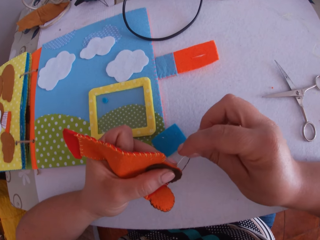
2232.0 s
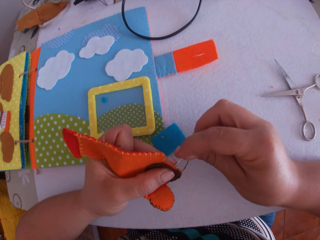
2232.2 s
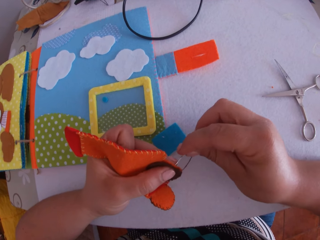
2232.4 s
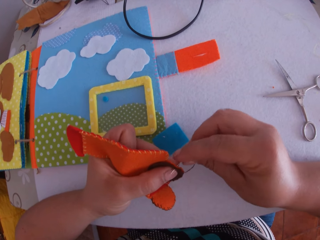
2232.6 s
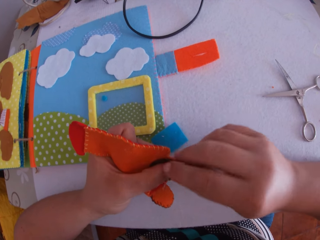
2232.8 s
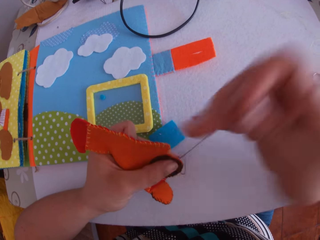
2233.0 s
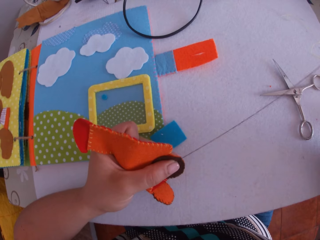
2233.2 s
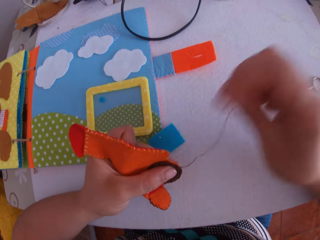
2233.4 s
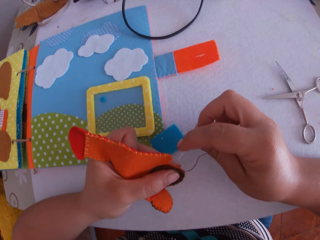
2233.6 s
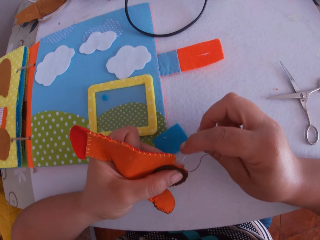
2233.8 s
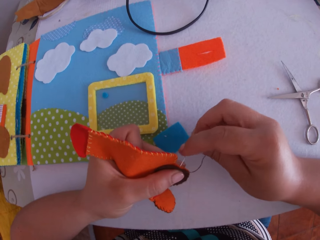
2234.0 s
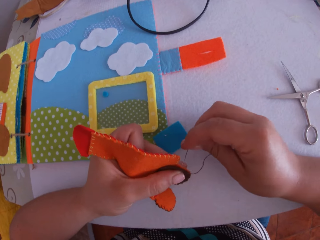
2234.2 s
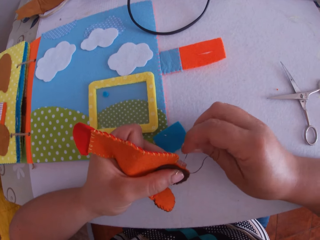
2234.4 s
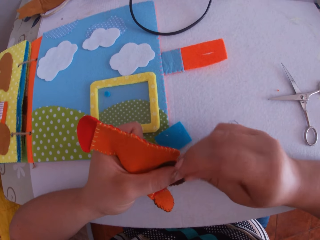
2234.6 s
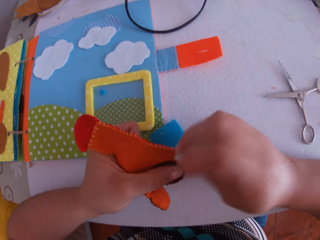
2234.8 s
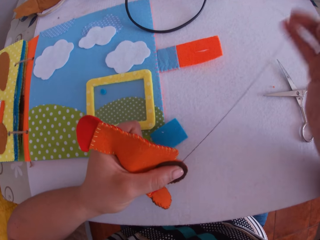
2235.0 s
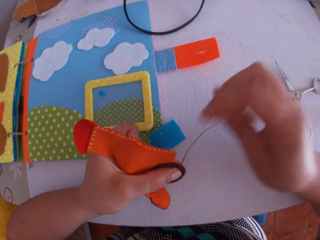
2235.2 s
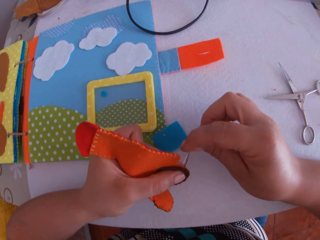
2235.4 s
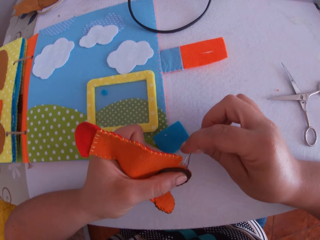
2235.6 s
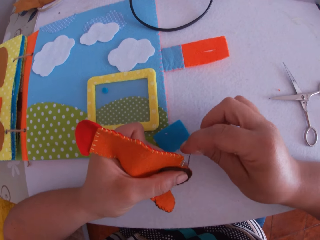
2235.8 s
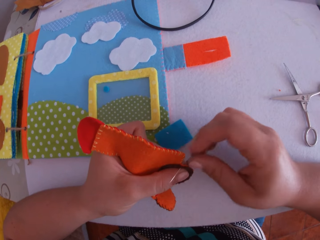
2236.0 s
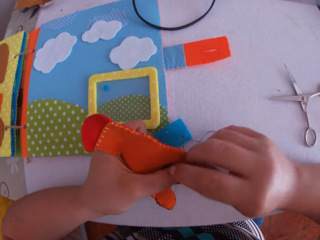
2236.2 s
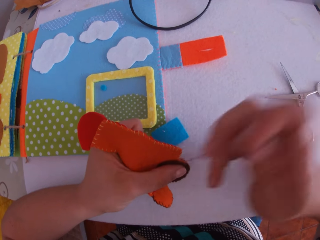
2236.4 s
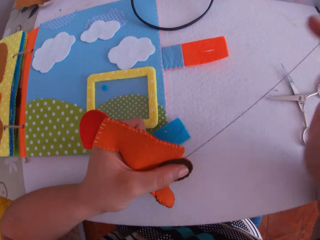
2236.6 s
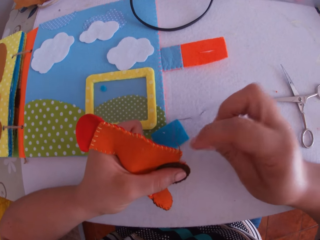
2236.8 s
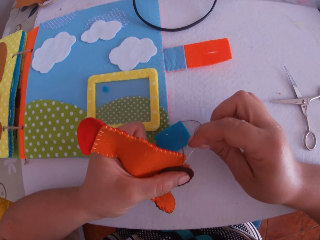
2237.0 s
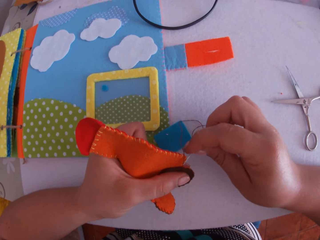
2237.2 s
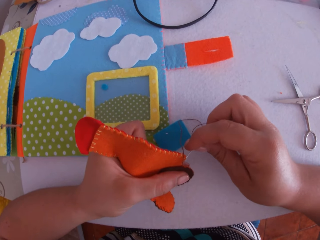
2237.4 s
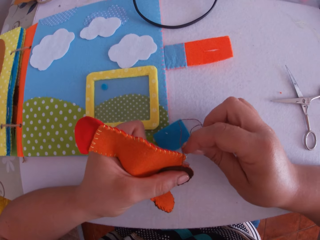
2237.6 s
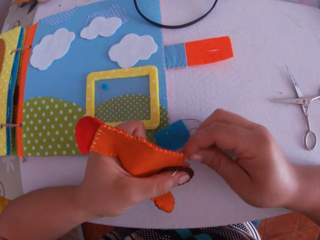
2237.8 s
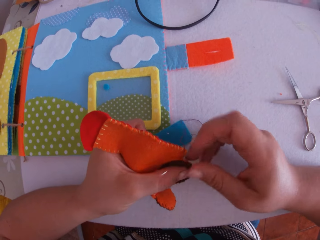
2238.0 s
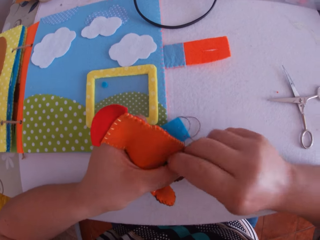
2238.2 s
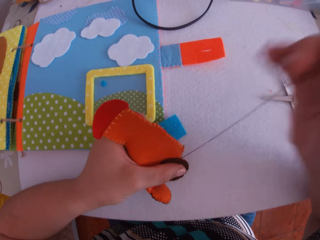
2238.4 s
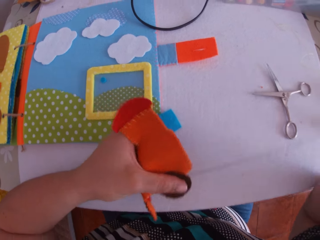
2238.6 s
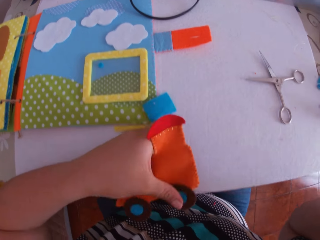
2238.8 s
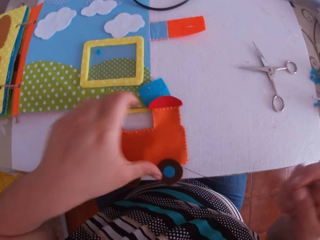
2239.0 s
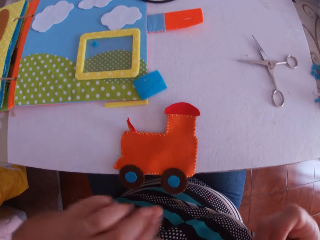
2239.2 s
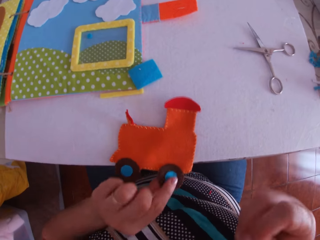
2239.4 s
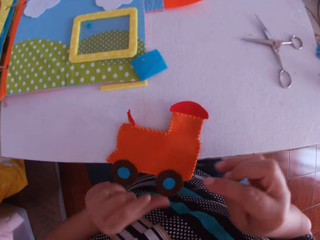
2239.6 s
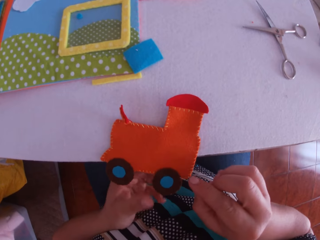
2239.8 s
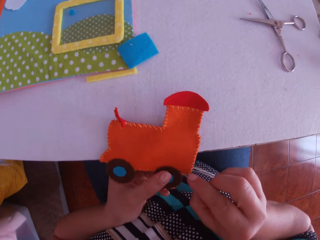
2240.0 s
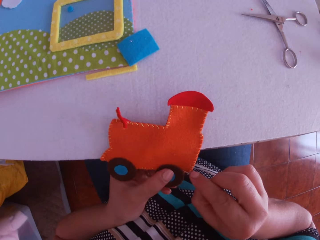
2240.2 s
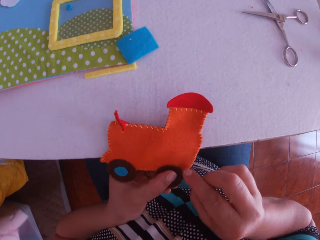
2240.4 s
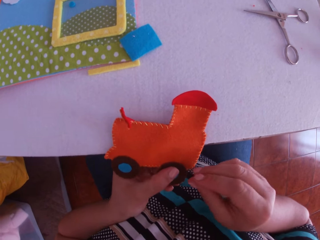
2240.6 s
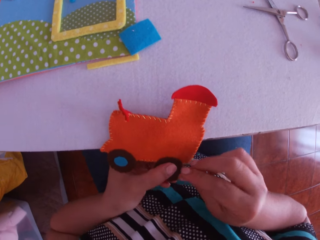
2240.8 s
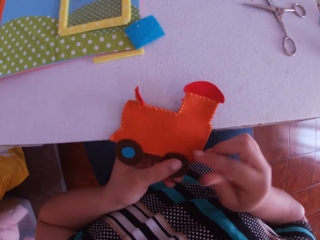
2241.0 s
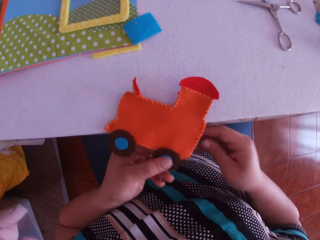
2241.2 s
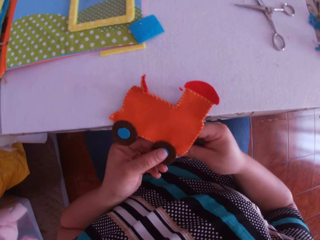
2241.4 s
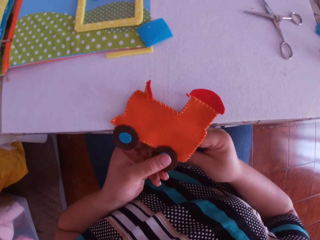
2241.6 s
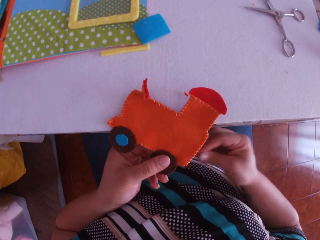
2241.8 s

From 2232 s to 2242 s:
The camera wearer sews a craft cloth on the craft toy with a needle. He pulls the thread. He sews the craft cloth on the craft toy with the needle. He pulls the thread. He sews the craft cloth on the craft toy with the needle. He pulls the thread. He sews the craft cloth on the craft toy with the needle. He pulls the thread. He places the crafted fabric on the table with his left hand. He holds the crafted fabric on the table with his left hand. He sews the craft cloth on the craft toy with the needle in his right hand.

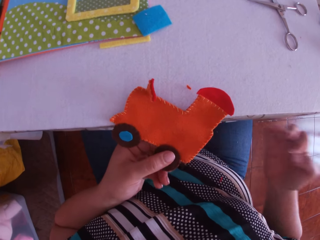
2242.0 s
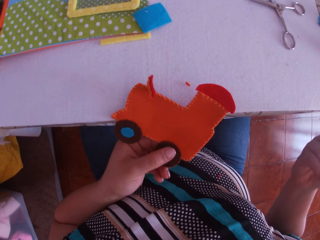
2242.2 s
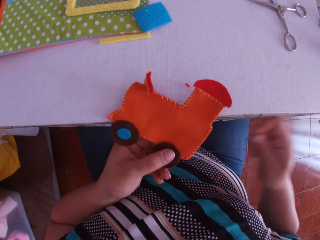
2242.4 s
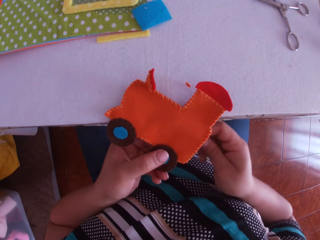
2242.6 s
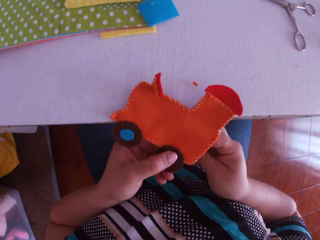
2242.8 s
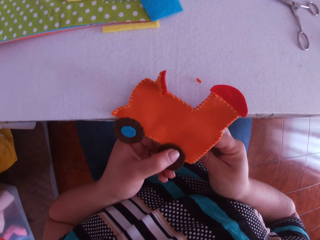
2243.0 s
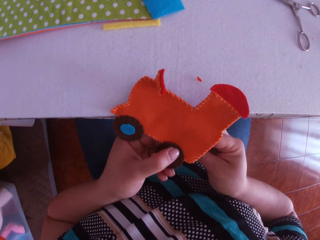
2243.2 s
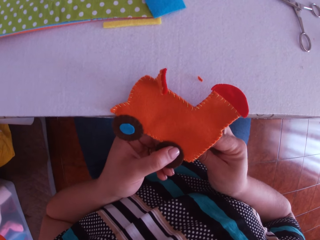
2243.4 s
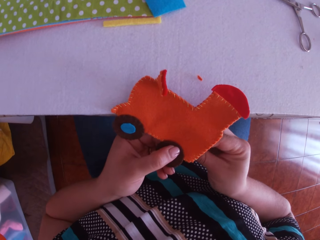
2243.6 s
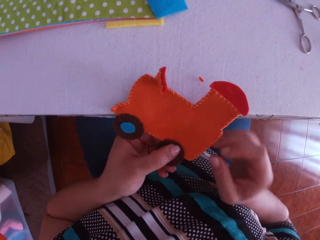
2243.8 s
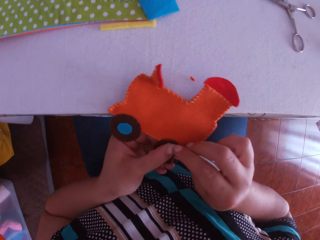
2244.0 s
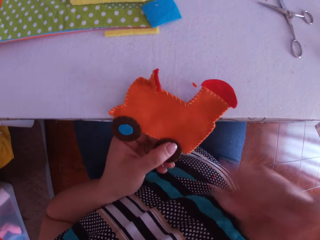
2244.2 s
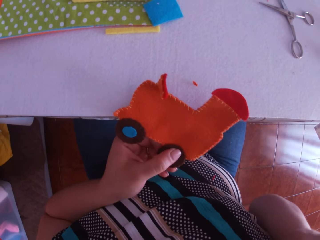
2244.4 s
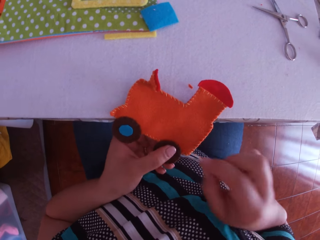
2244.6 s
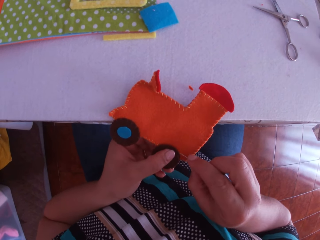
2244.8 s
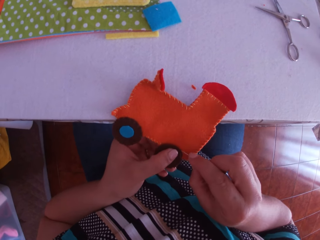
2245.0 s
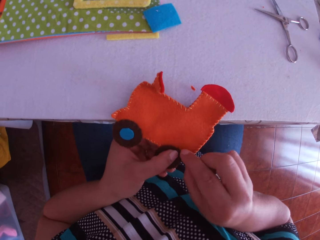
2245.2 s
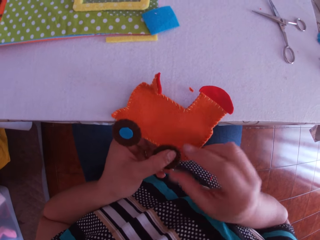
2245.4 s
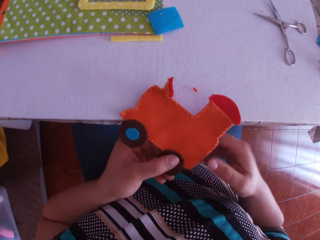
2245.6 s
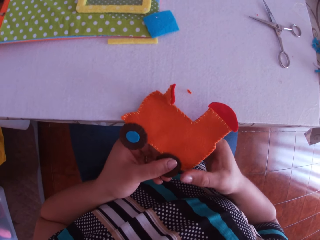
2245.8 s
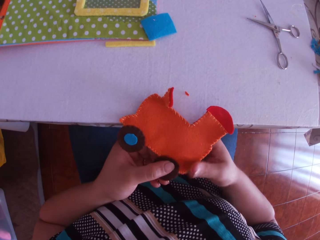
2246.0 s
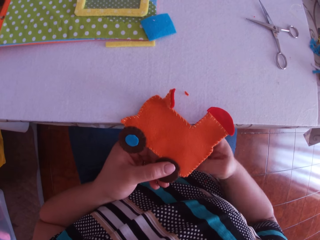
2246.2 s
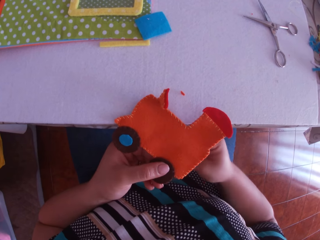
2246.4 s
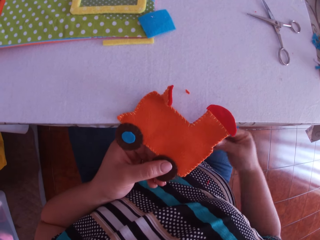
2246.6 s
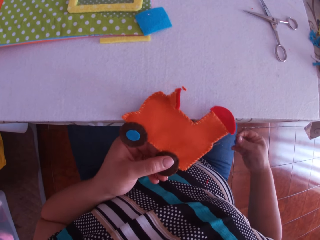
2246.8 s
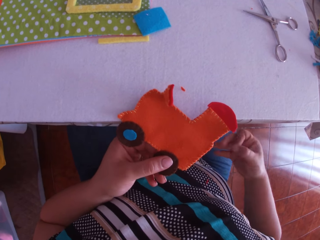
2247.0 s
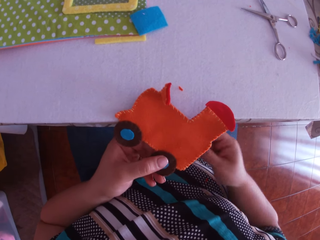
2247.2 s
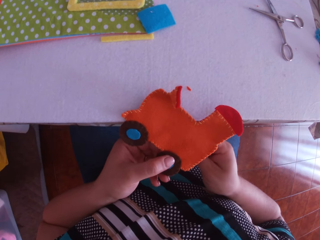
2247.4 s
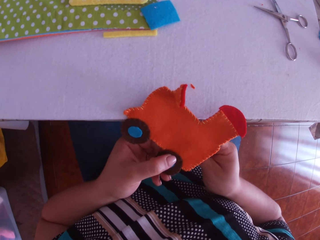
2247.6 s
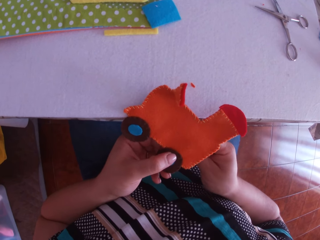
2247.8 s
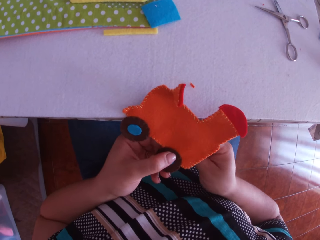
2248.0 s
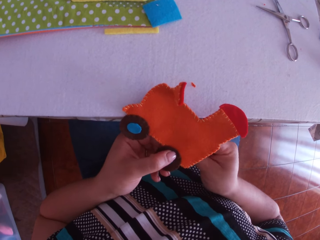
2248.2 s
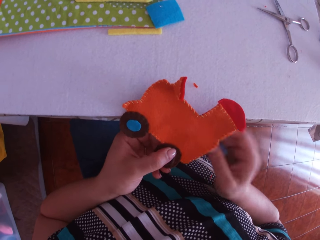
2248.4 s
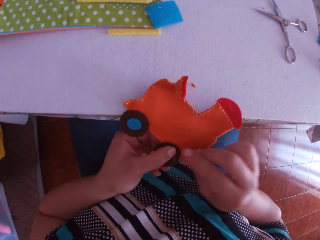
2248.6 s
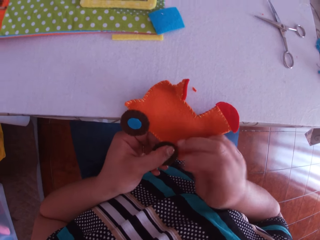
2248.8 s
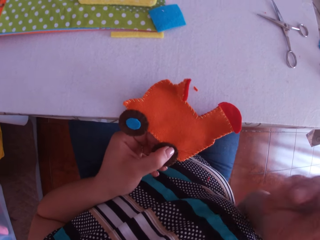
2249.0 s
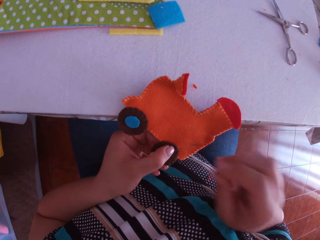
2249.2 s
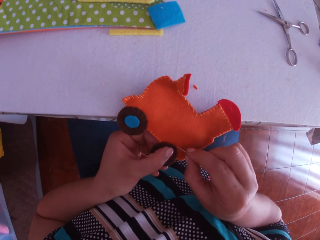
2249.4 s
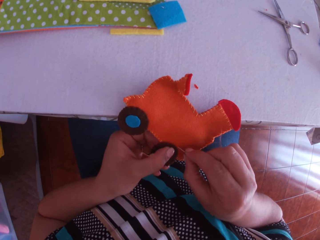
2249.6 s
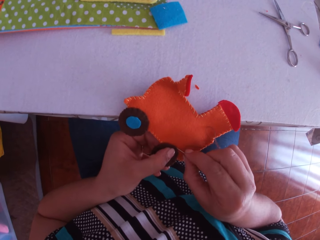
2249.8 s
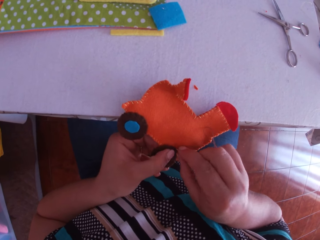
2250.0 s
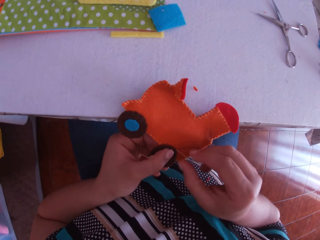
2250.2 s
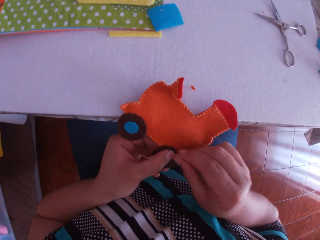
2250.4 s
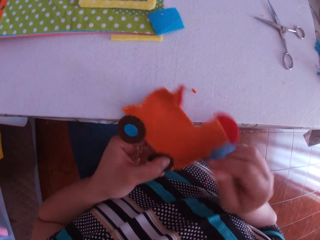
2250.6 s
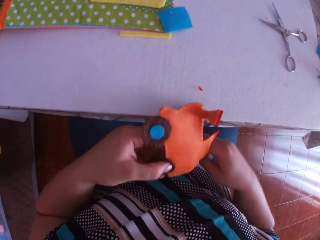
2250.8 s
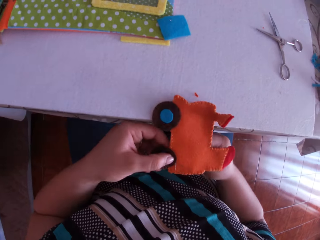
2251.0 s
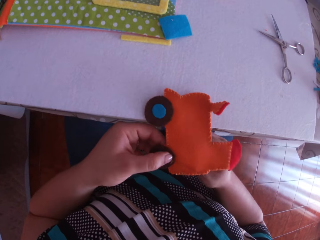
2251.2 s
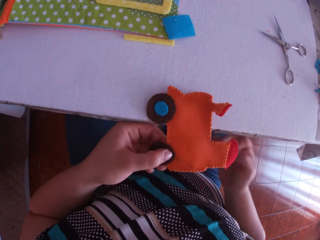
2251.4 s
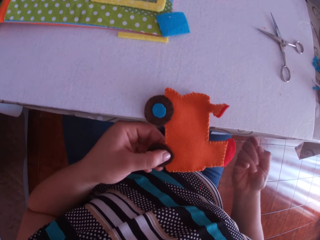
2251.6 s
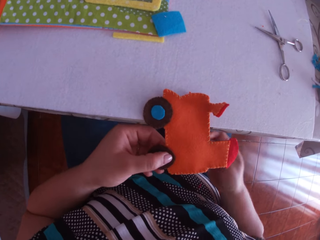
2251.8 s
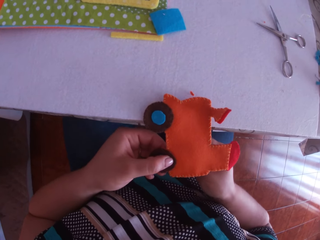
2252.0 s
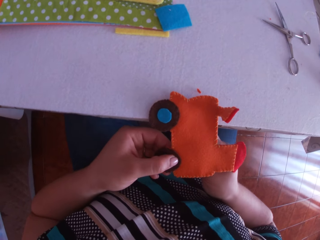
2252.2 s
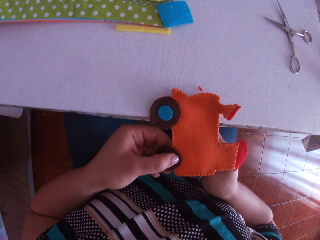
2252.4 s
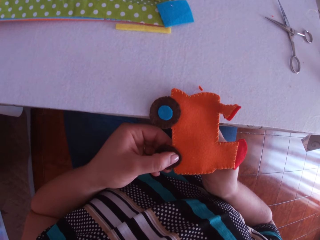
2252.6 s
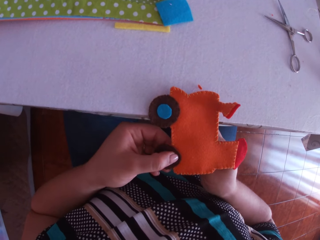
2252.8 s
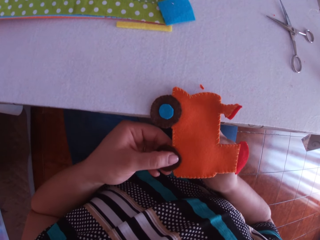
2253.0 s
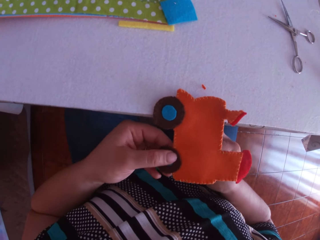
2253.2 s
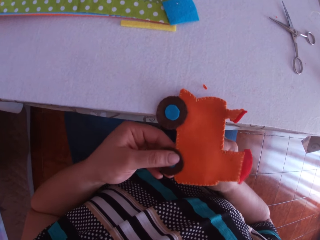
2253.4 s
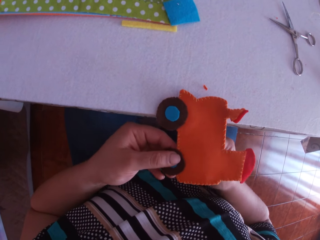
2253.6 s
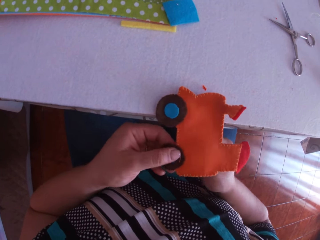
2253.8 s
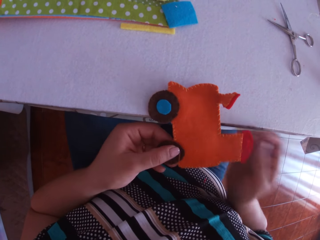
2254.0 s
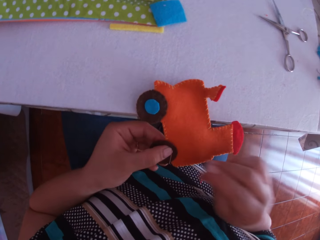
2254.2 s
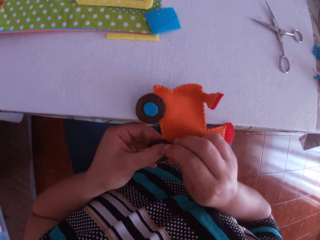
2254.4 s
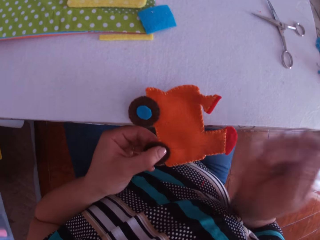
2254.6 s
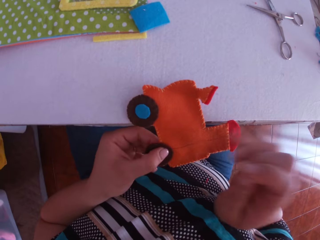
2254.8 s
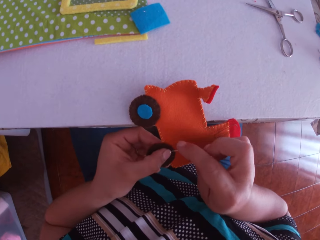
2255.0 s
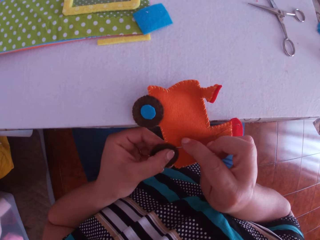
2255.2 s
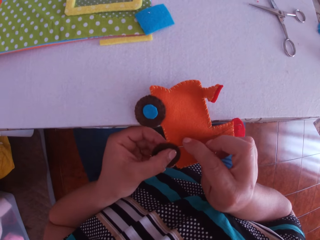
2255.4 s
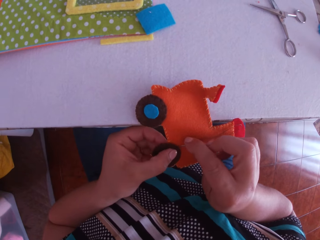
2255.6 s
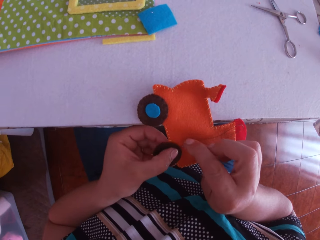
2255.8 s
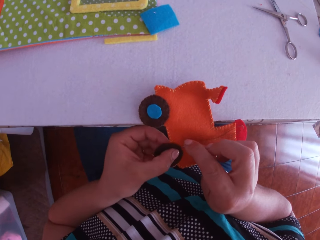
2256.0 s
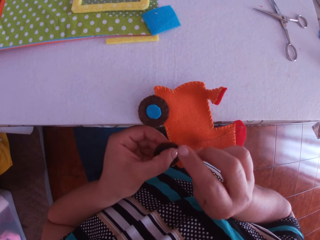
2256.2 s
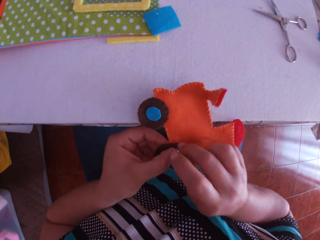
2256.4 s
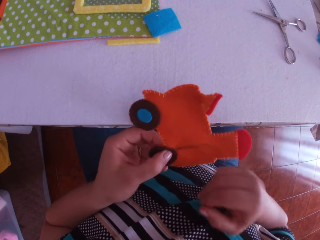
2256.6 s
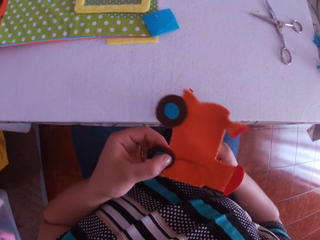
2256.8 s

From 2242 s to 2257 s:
The camera wearer pulls the thread. They sew a craft cloth on the craft toy with a needle. They pull the thread. They sew the craft cloth on the craft toy with the needle. They pull the thread. They sew the craft cloth on the craft toy with the needle. They pull the thread. They sew the craft cloth on the craft toy with the needle. They pull the thread. They sew the craft cloth on the craft toy with the needle. They pull the thread. They sew the craft cloth on the craft toy with the needle.
